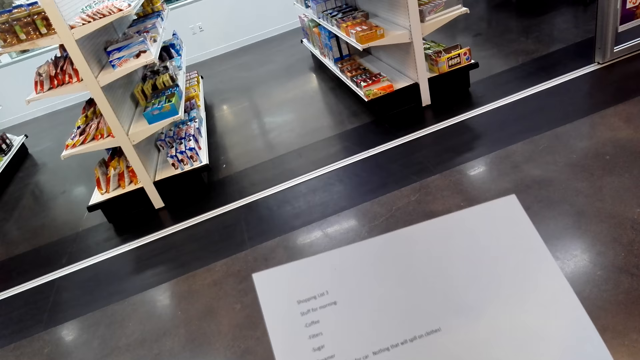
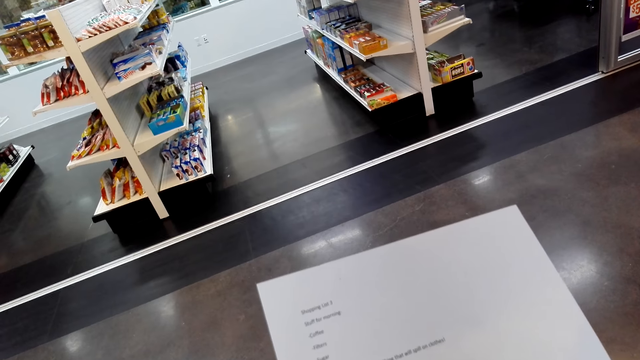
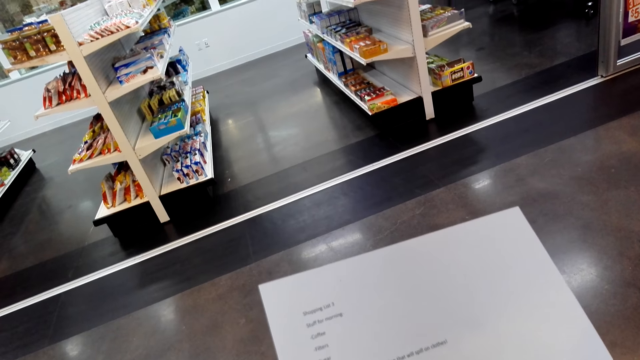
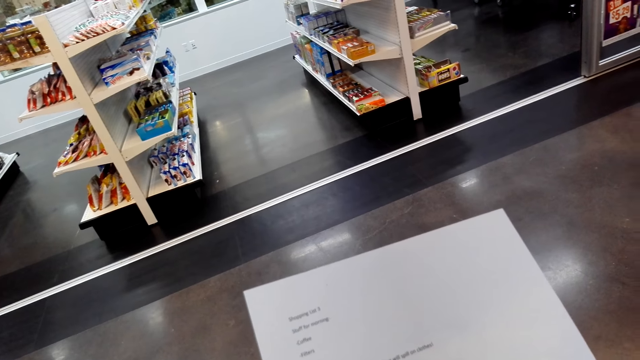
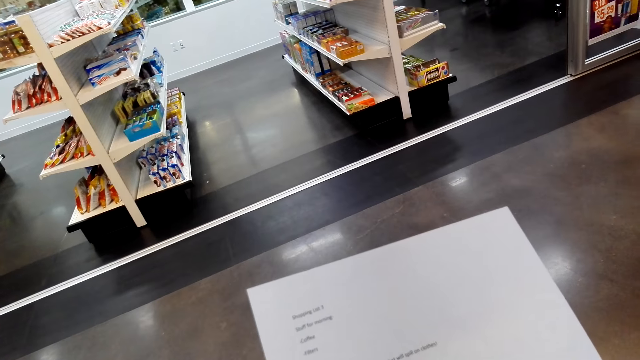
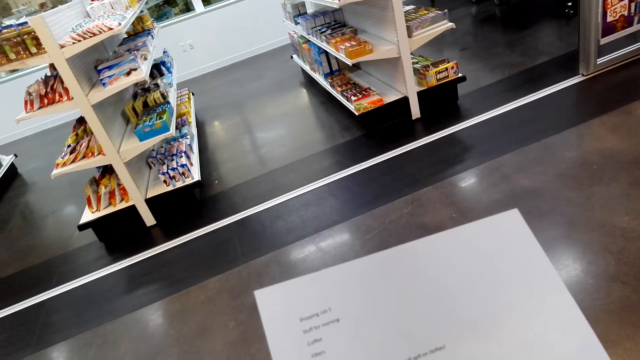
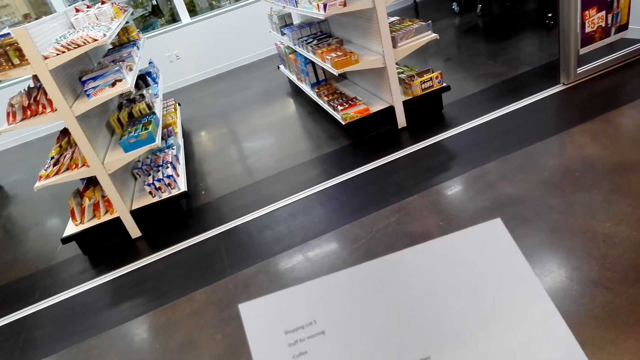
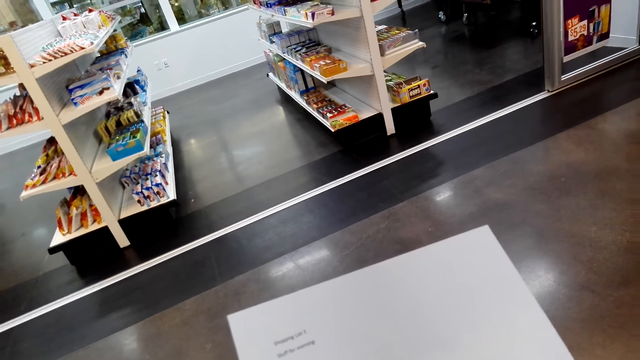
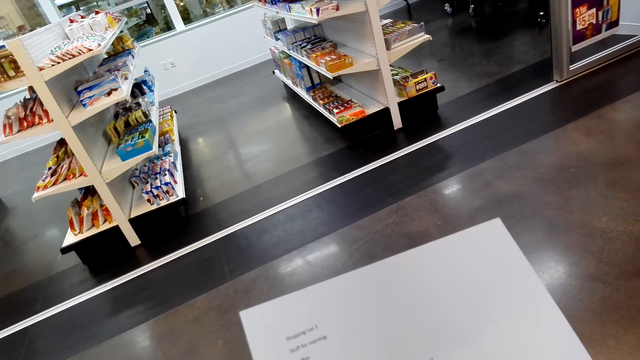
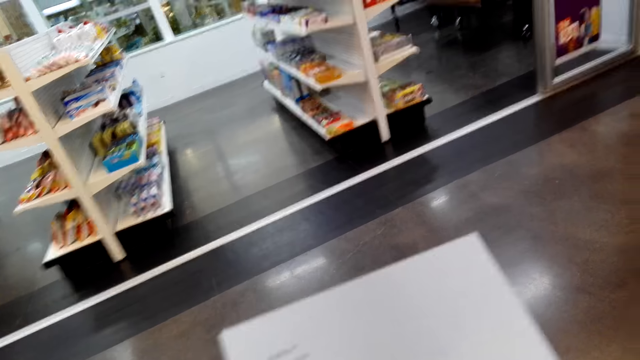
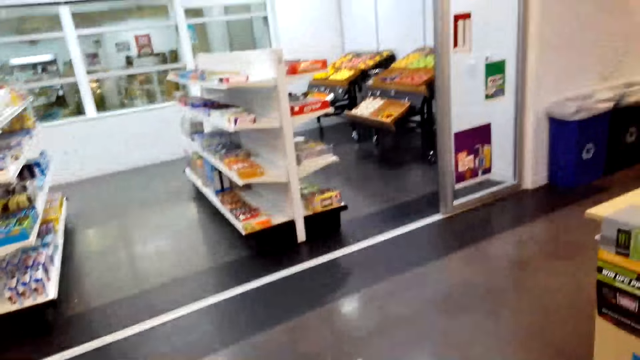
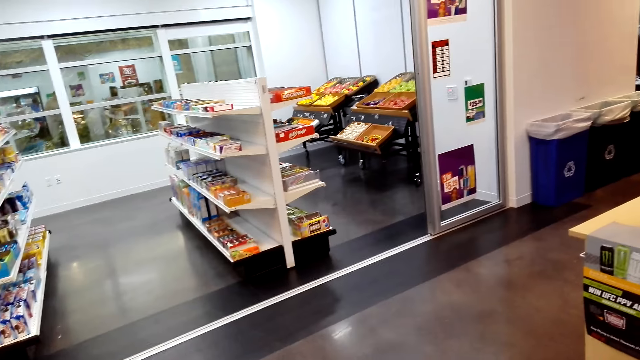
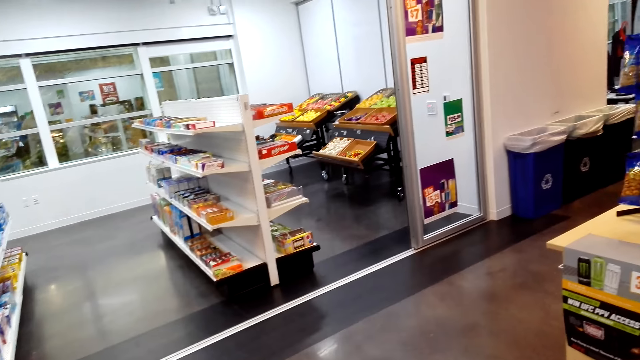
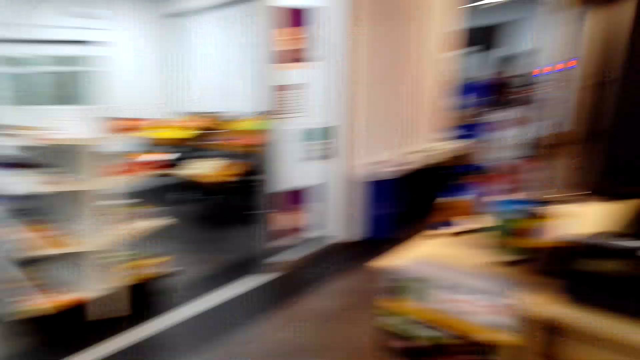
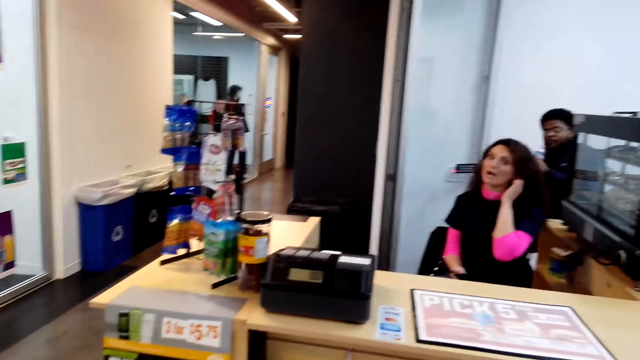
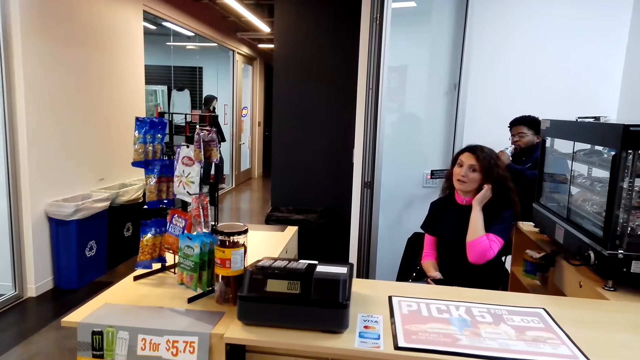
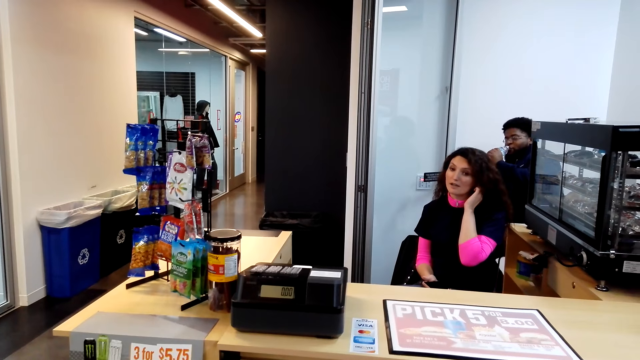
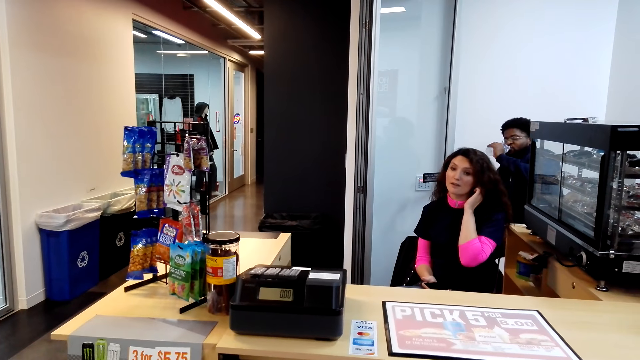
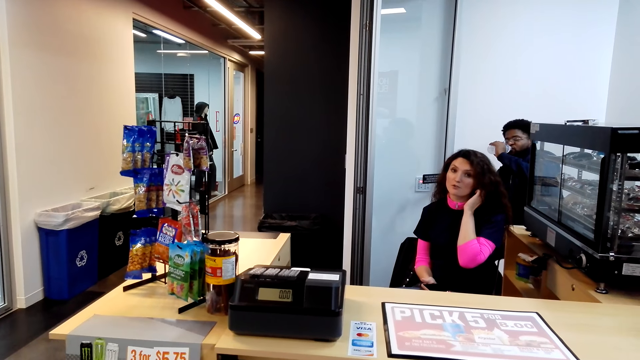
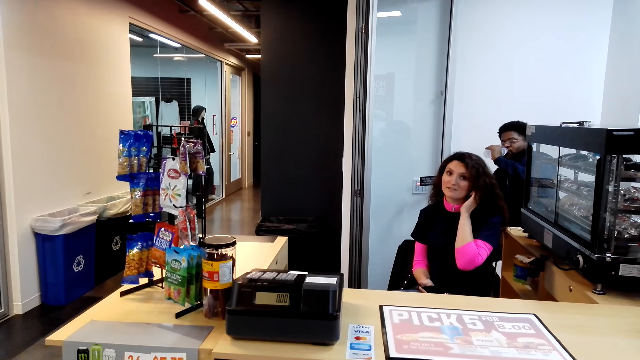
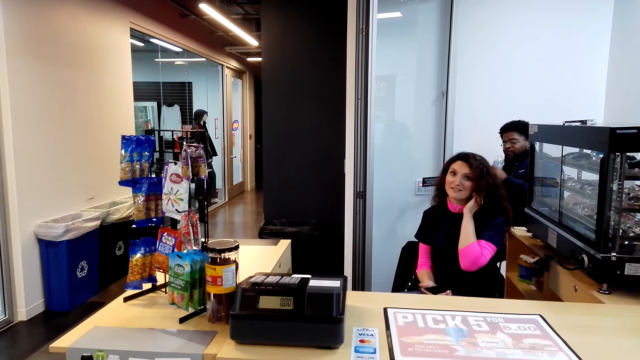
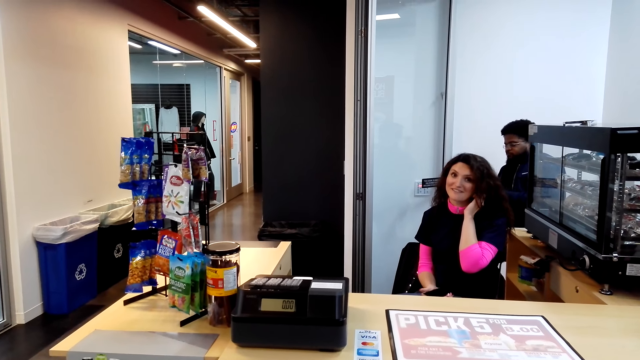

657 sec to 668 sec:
The camera wearer looks around the supermarket.

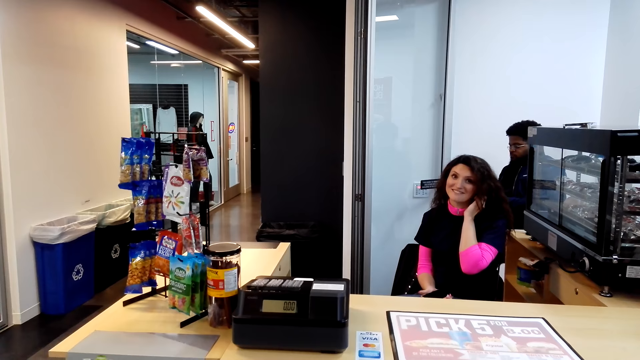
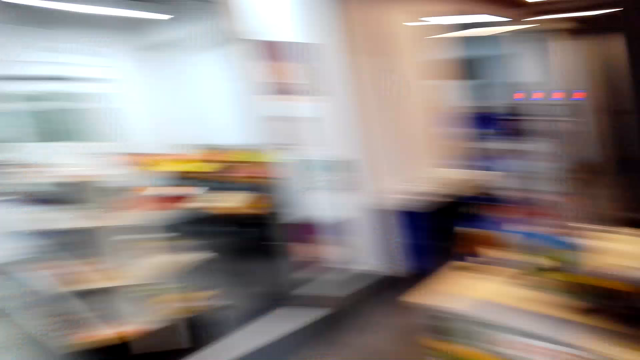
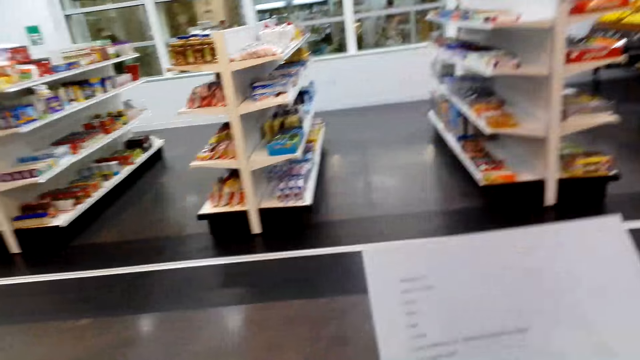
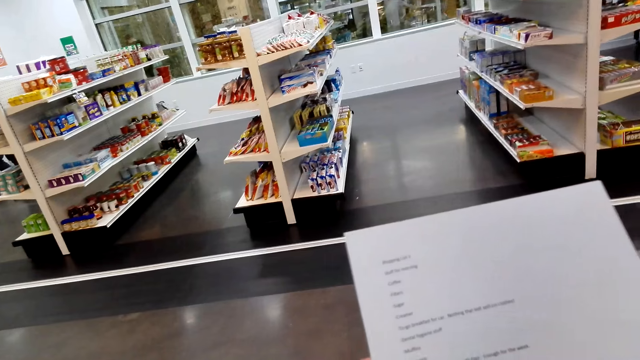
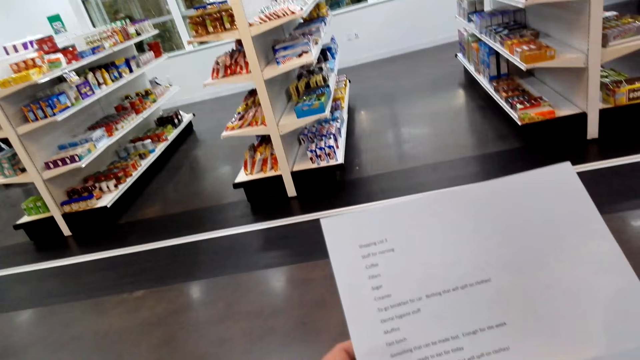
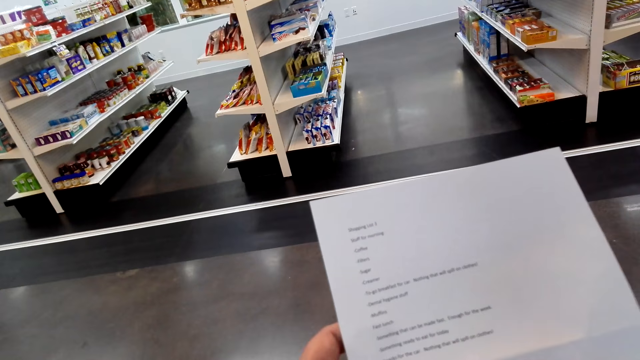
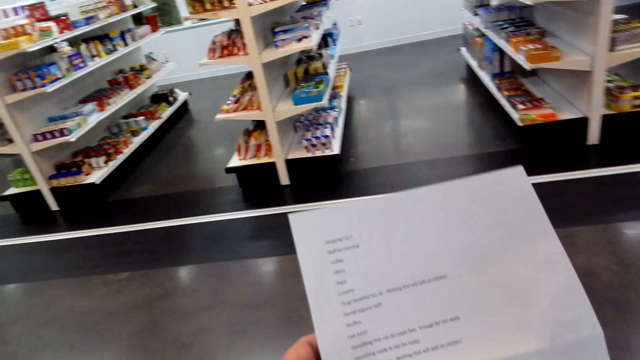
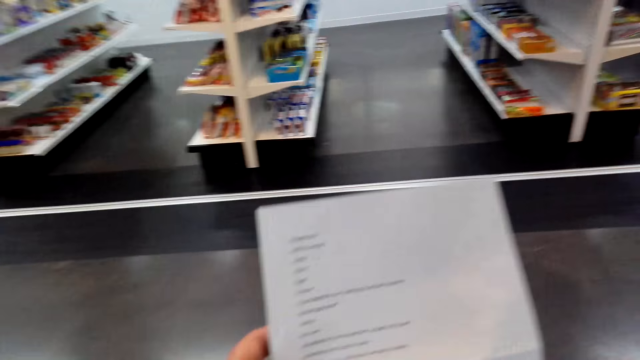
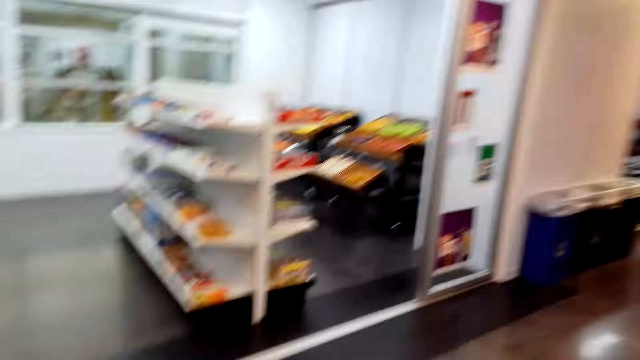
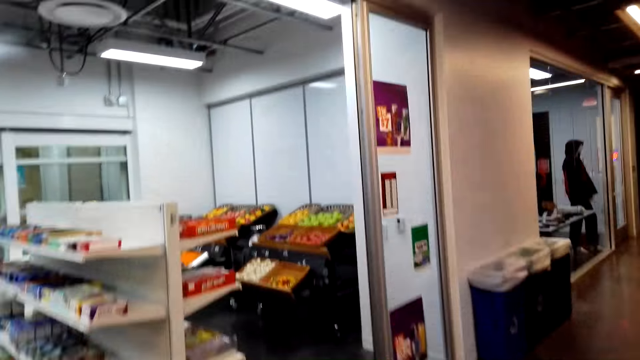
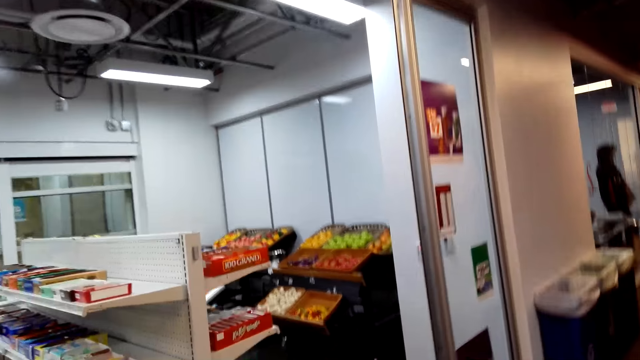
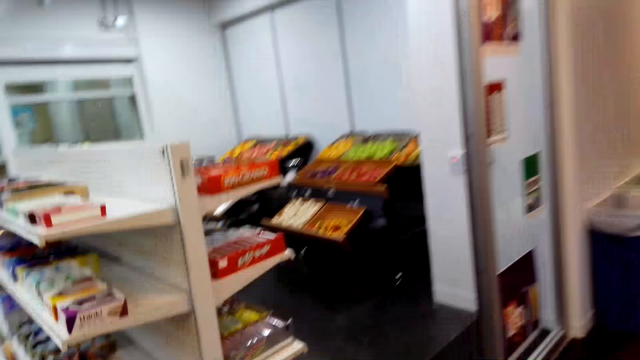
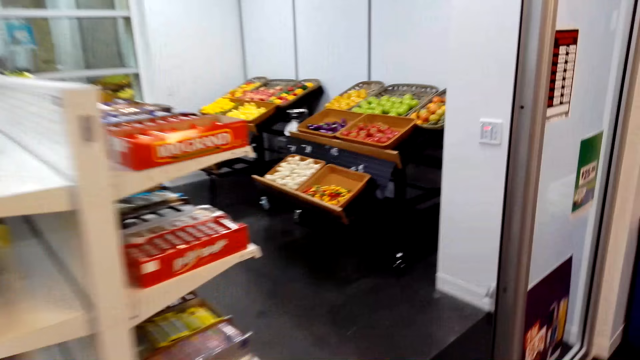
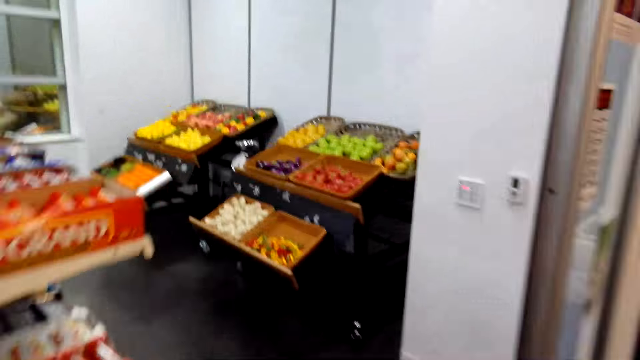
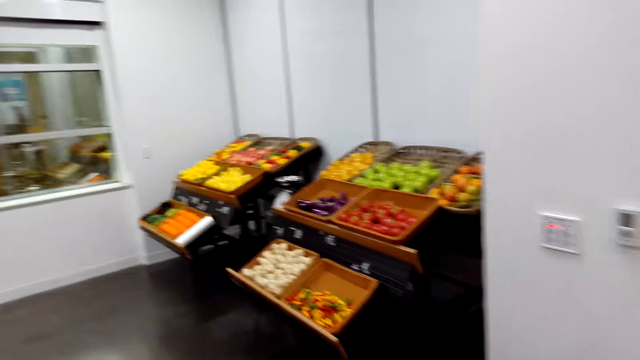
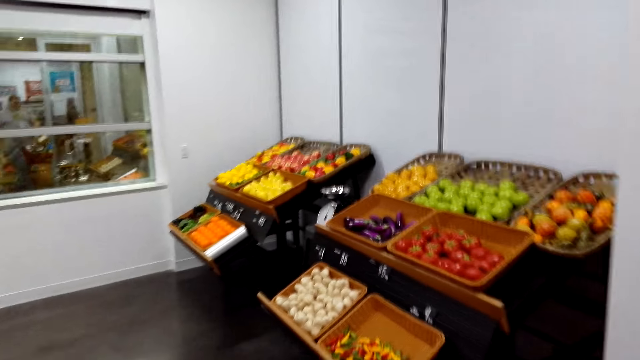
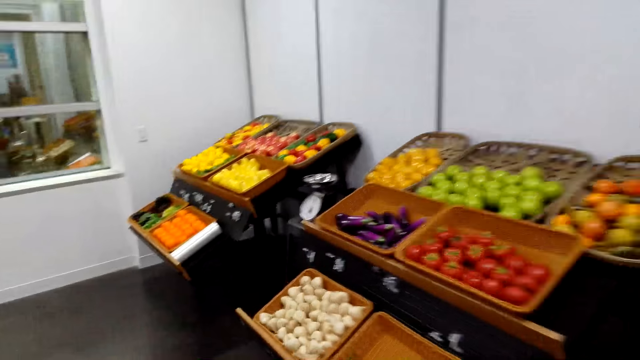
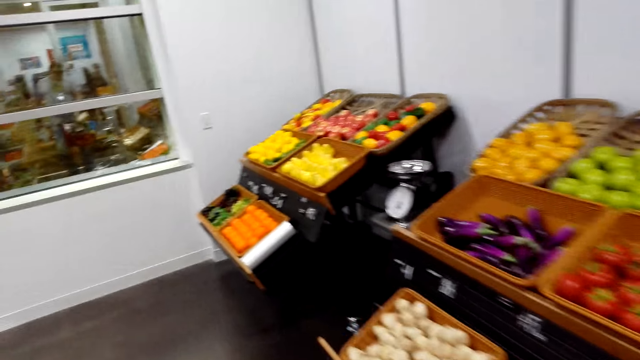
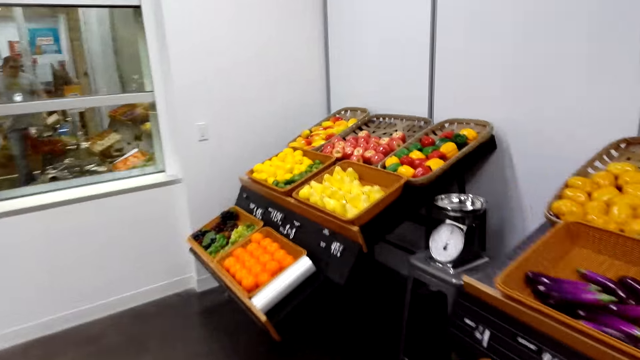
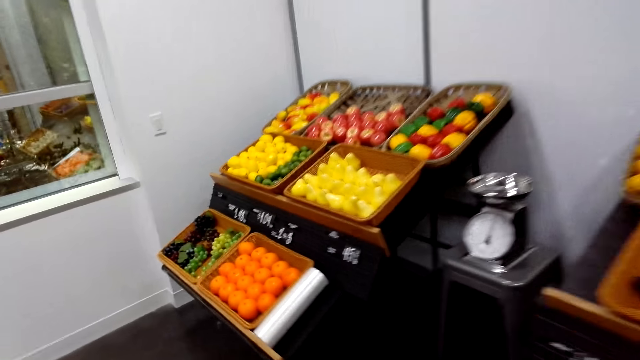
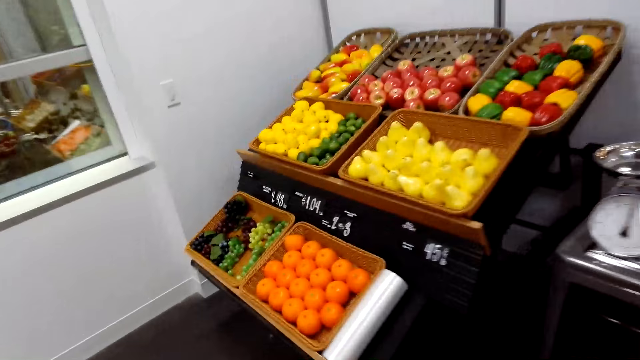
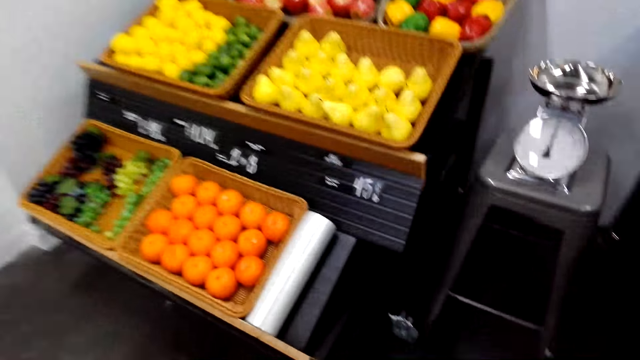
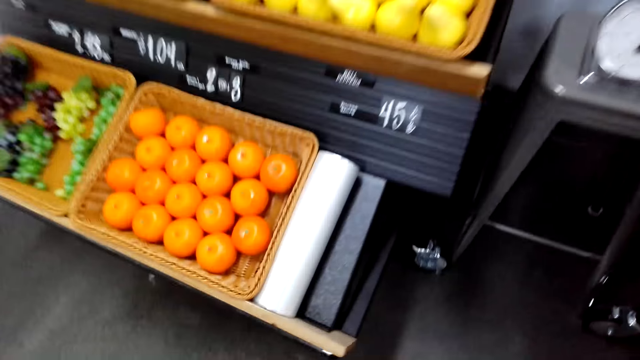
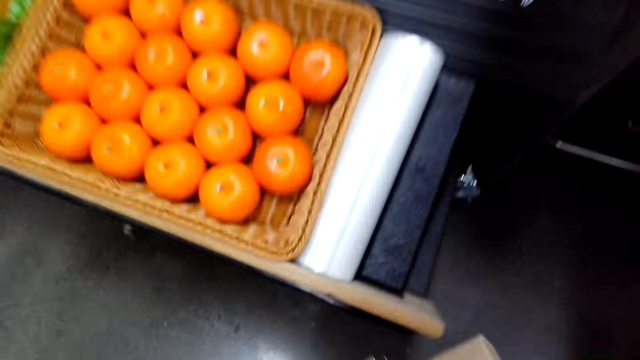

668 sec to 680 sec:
The camera wearer looks at the paper. They walk around the supermarket.
